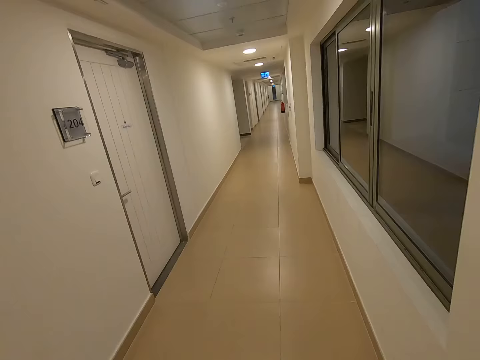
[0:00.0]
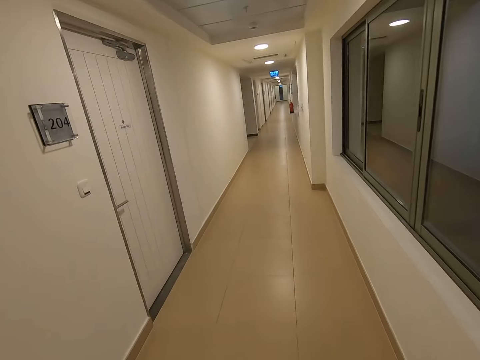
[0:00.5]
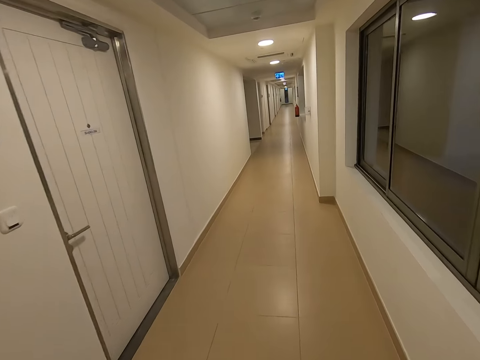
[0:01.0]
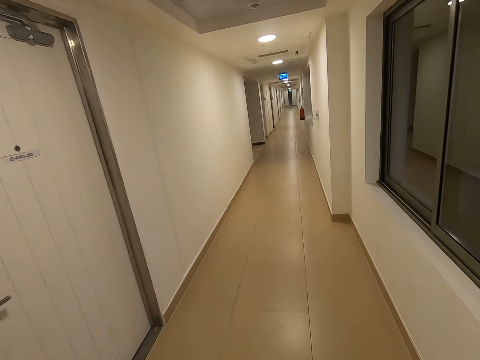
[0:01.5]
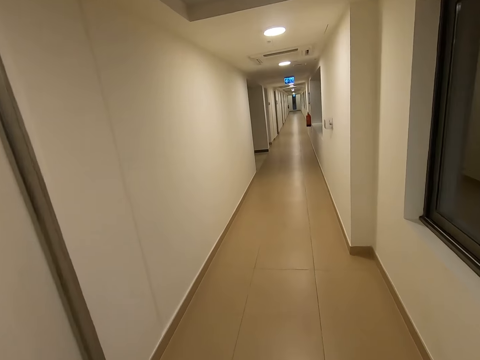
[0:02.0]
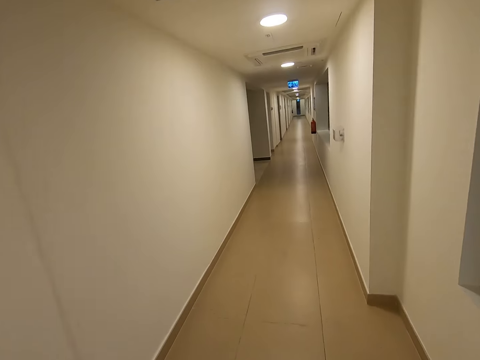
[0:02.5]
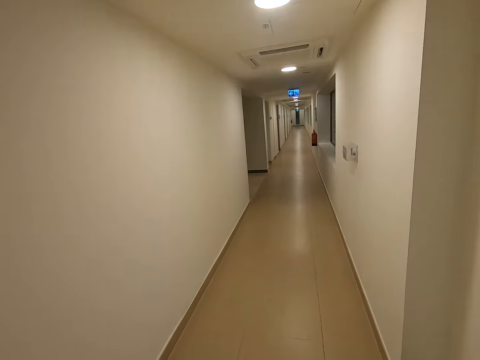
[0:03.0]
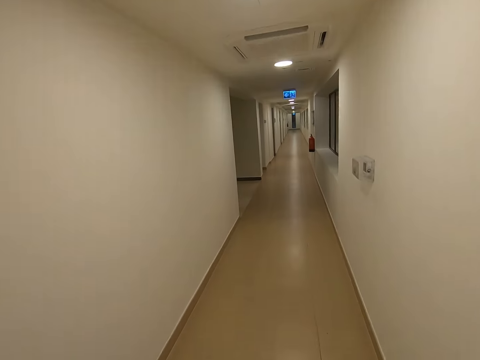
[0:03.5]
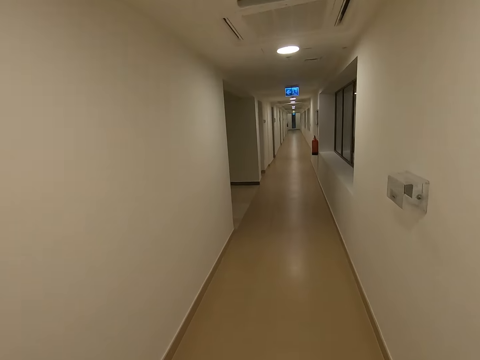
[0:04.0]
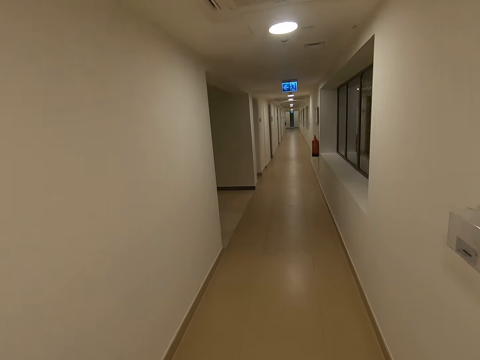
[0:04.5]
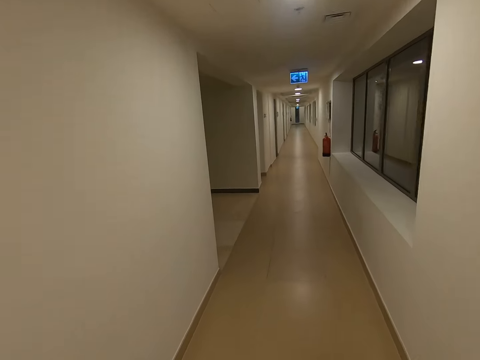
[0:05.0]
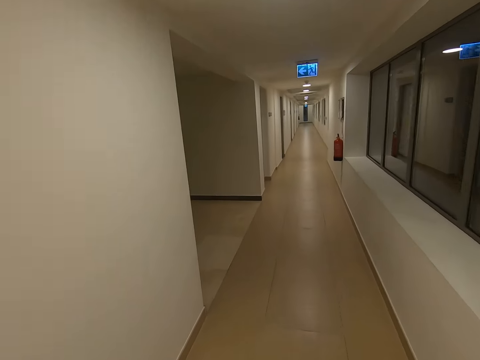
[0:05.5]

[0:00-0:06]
The camera wearer walks around the room along the aisles.

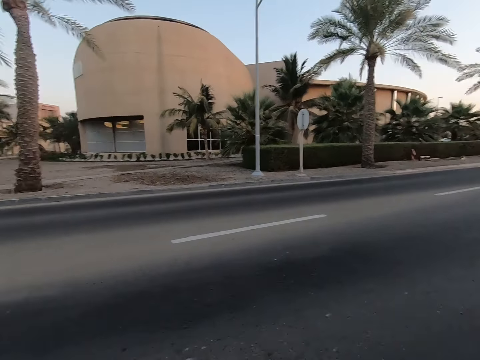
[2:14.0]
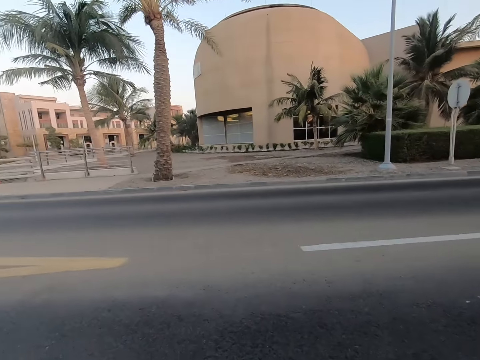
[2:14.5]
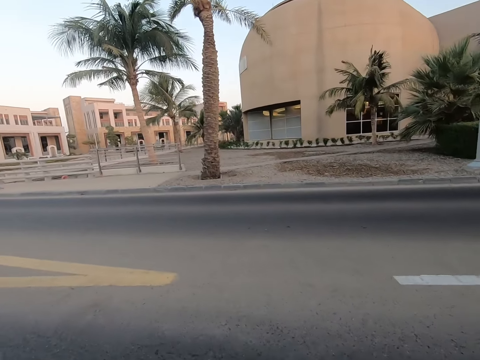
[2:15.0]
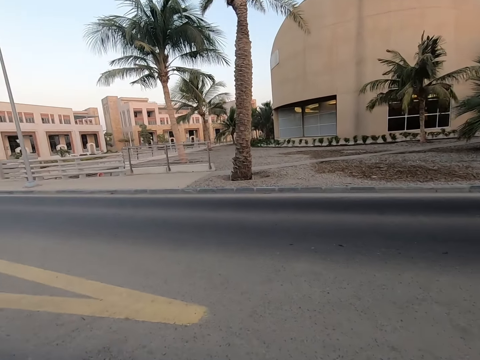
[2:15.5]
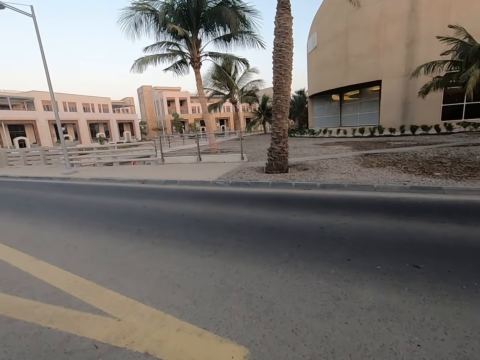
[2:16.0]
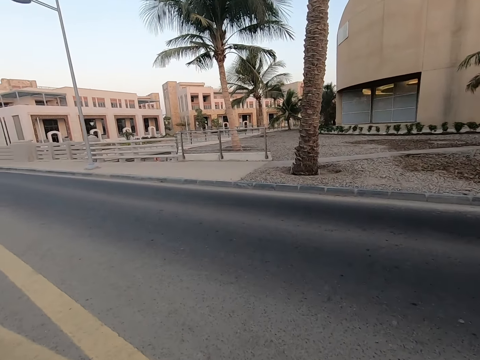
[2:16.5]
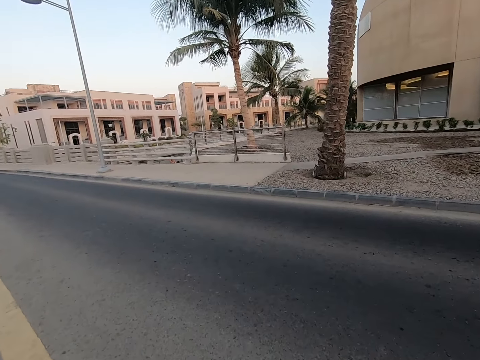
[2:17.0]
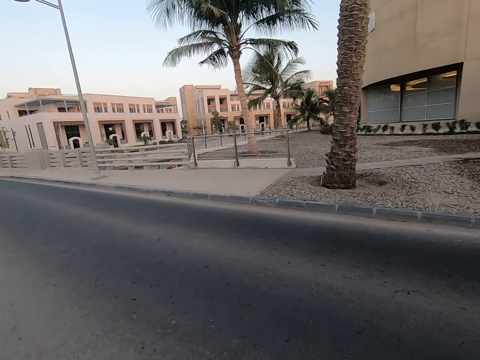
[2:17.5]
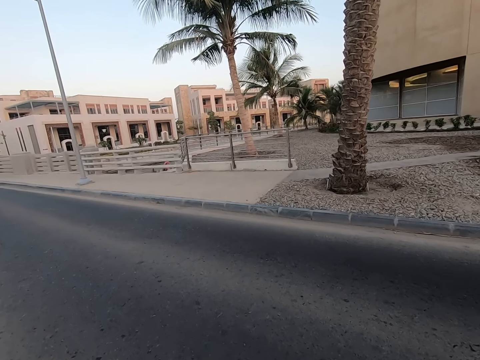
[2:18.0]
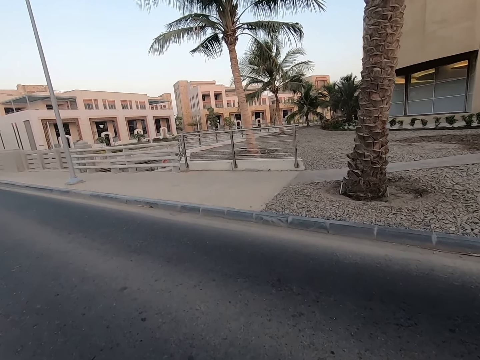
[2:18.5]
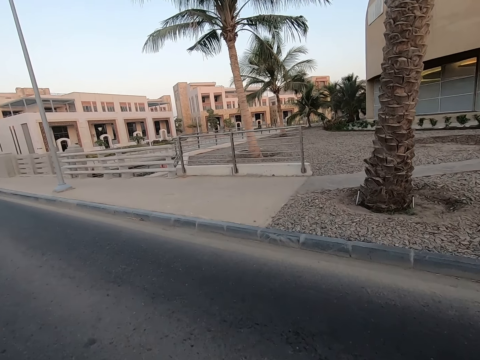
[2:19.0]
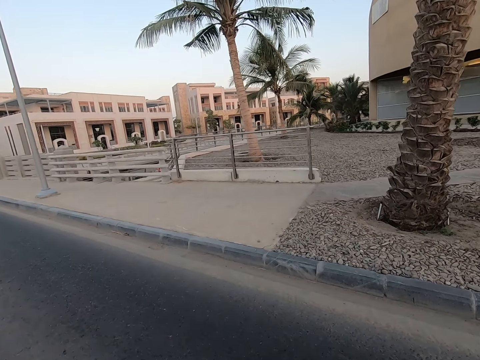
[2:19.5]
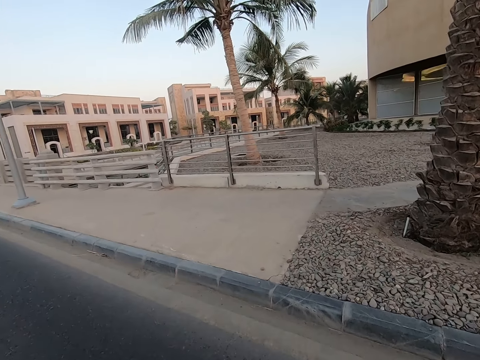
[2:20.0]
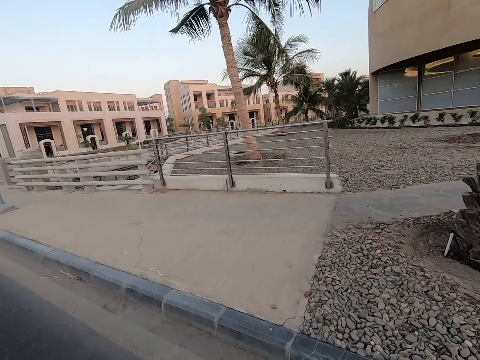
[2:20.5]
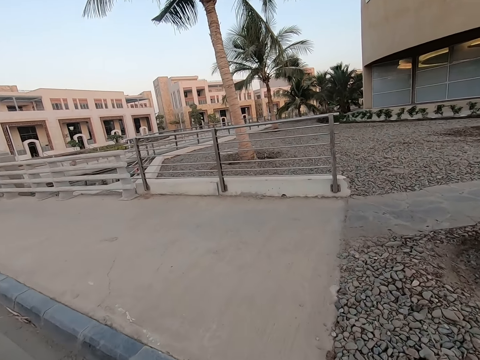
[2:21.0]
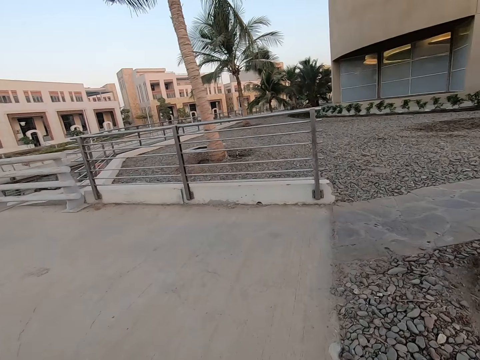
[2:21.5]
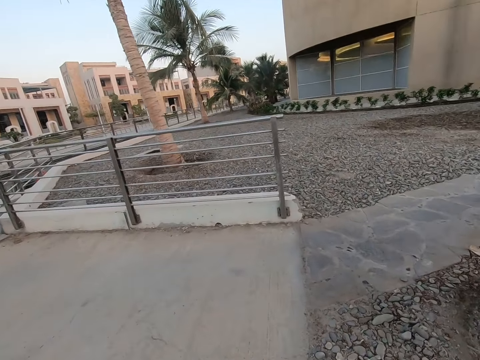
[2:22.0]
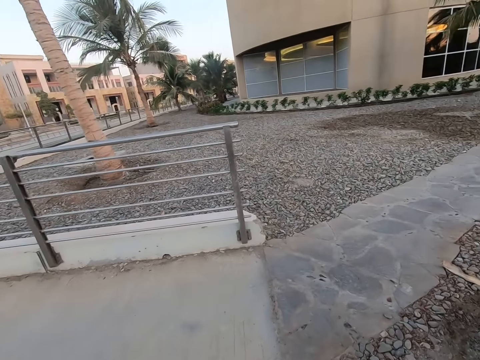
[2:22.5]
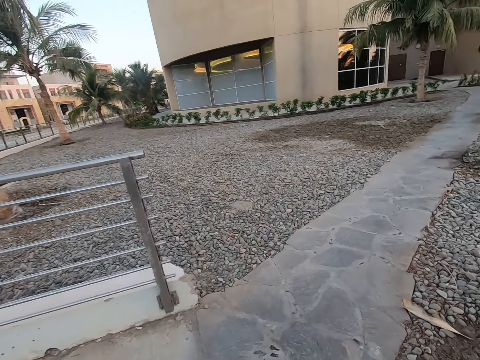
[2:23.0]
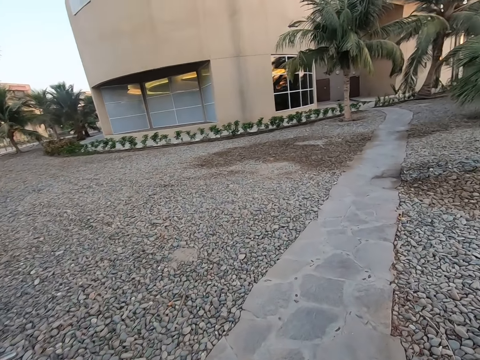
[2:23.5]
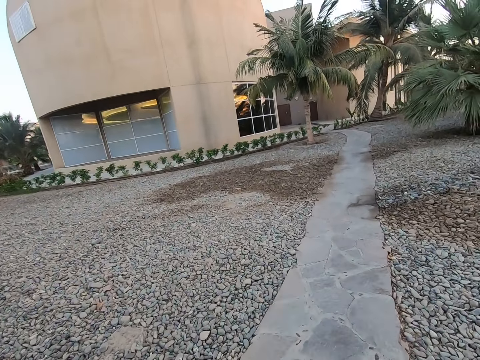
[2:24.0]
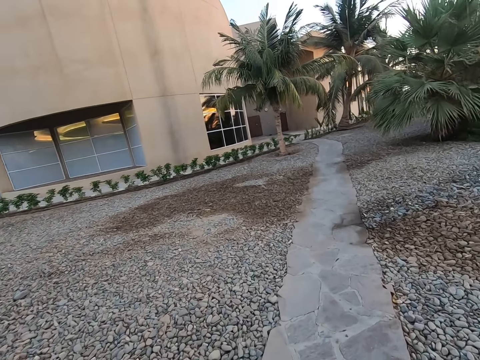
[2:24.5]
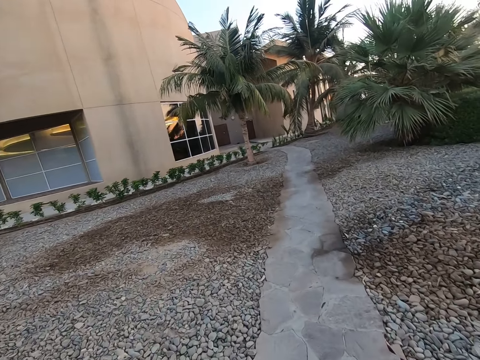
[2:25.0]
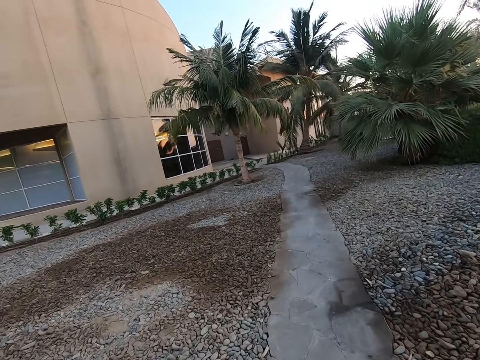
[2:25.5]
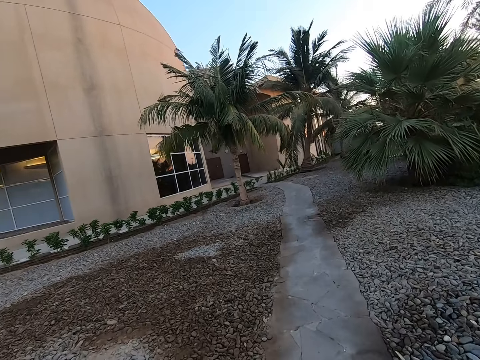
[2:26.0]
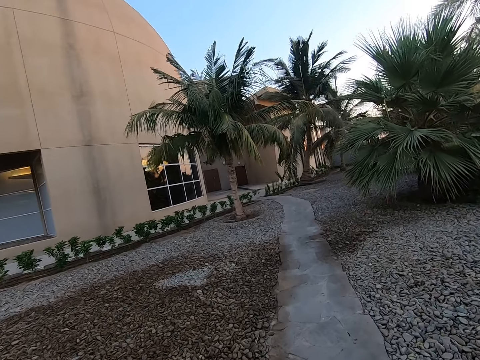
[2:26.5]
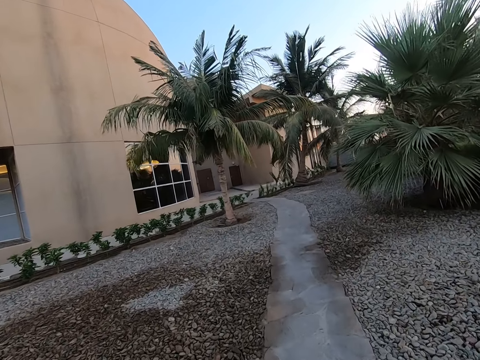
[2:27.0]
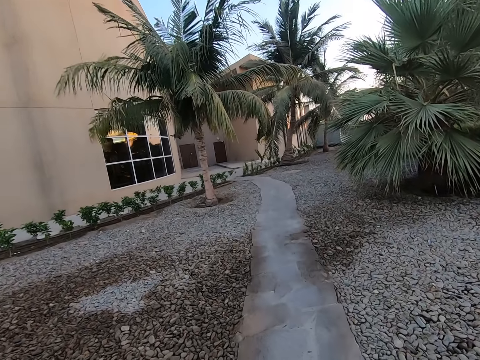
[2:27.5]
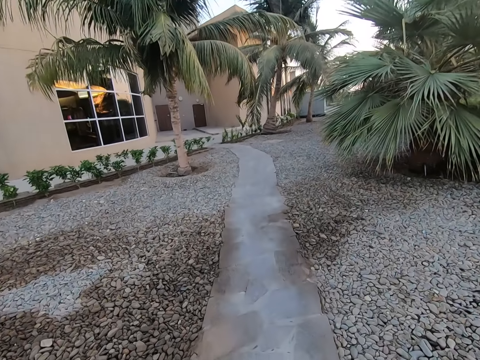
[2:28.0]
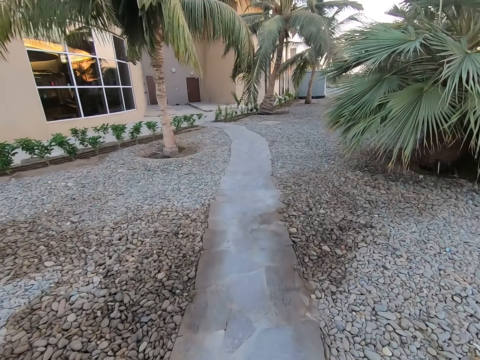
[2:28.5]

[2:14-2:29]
The camera wearer crosses the road. They enter a building entry. They walk on the pavement.

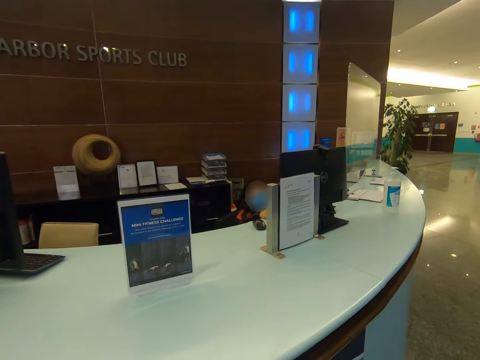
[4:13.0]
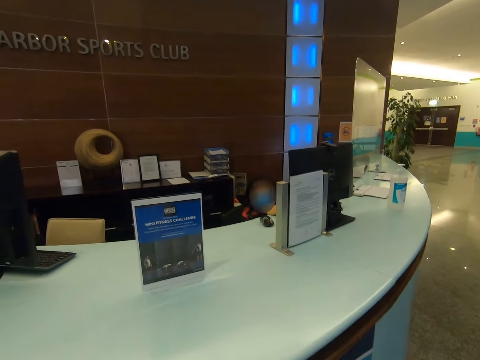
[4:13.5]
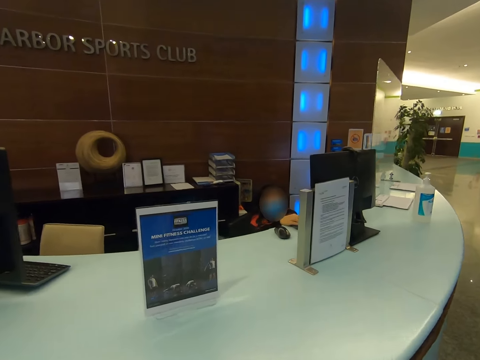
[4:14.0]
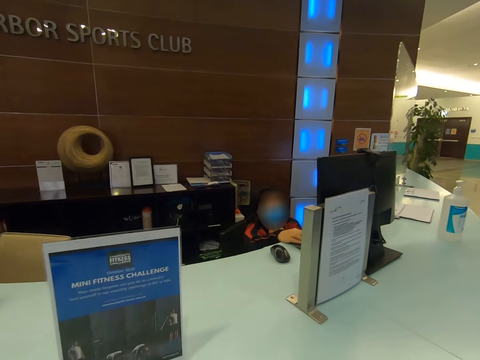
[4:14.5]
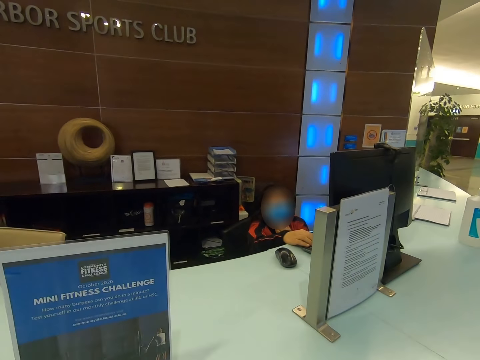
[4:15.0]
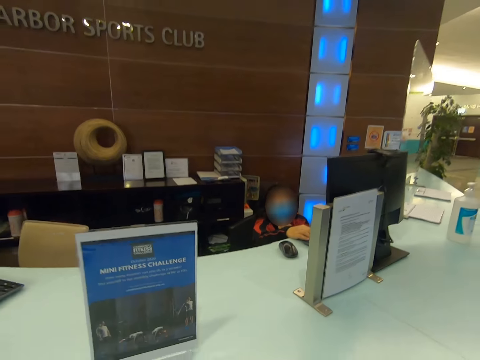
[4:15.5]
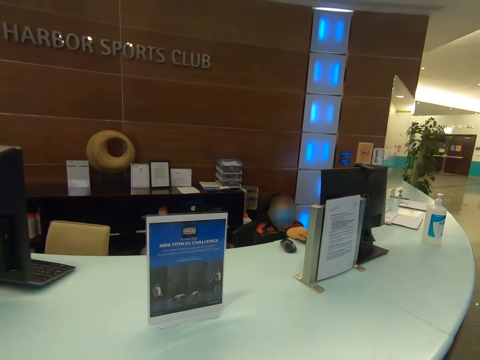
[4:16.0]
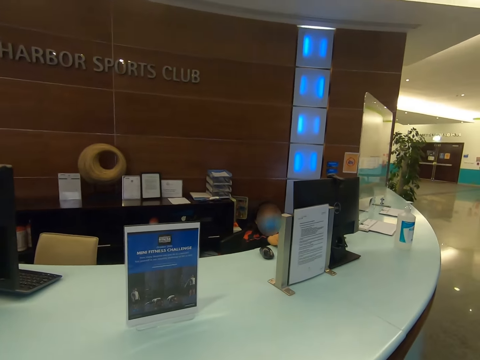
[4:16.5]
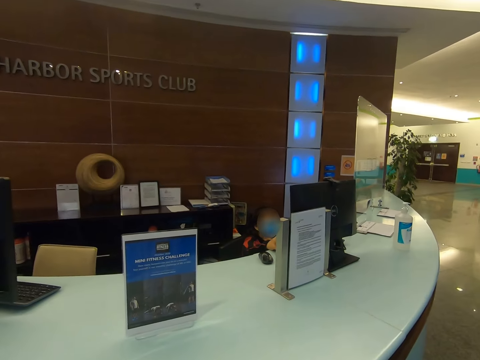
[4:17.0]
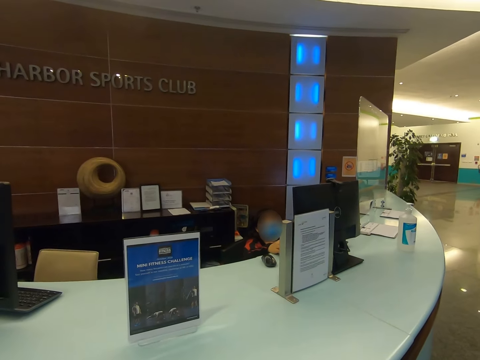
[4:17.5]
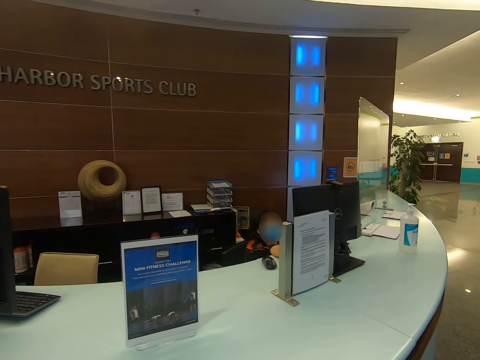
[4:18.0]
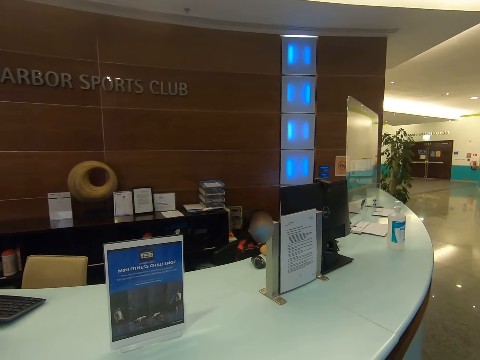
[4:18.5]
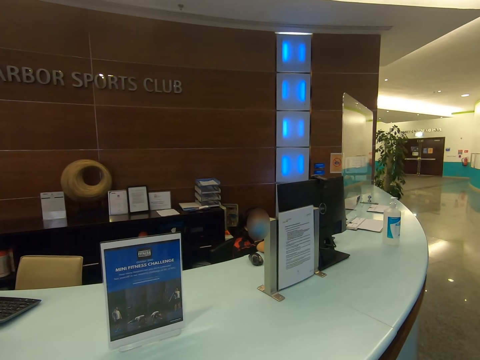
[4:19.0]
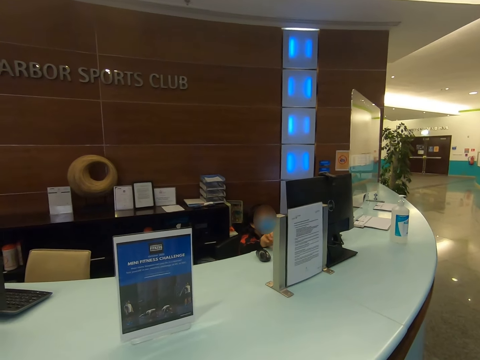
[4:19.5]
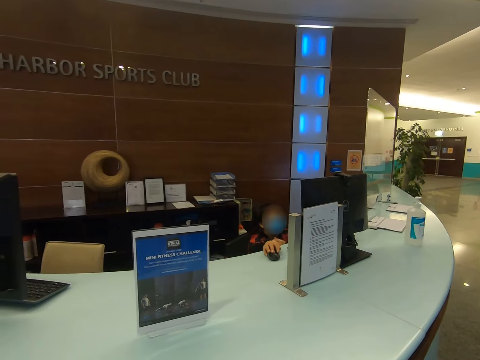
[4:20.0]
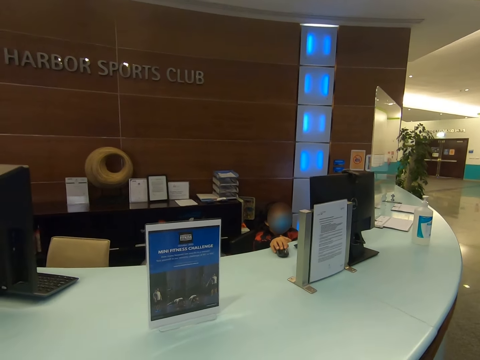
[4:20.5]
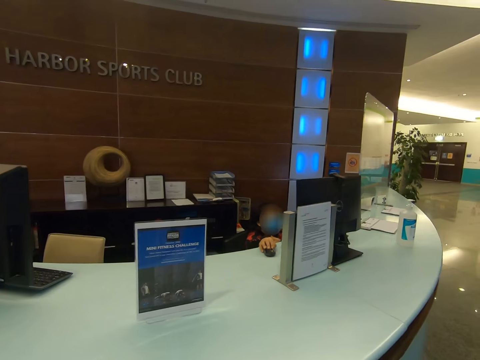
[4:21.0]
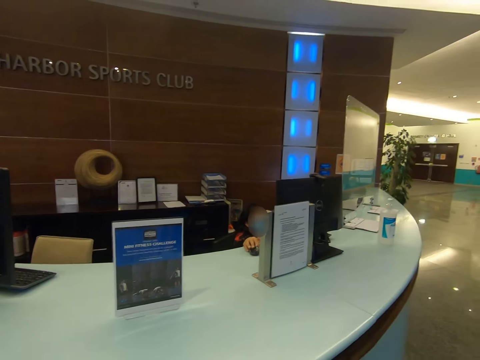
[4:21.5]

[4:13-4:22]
The camera wearer interacts at the receptionist. A person operates the computer.
